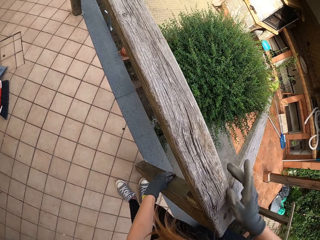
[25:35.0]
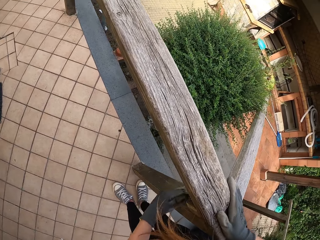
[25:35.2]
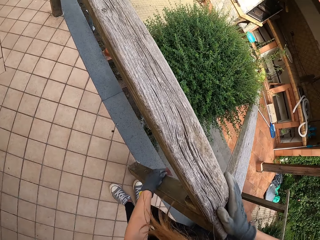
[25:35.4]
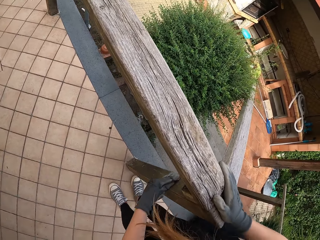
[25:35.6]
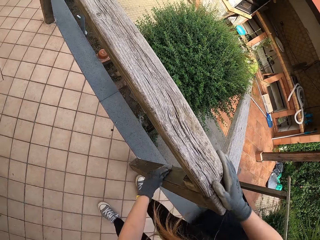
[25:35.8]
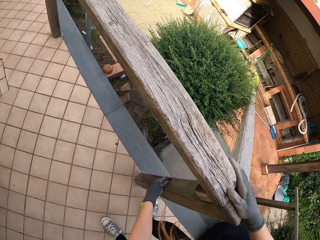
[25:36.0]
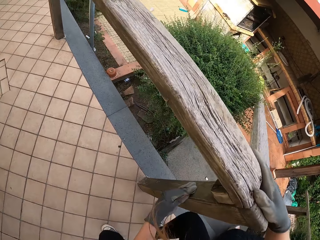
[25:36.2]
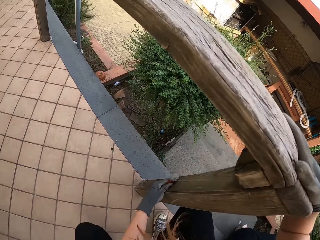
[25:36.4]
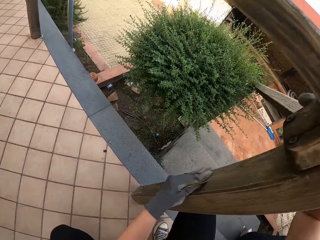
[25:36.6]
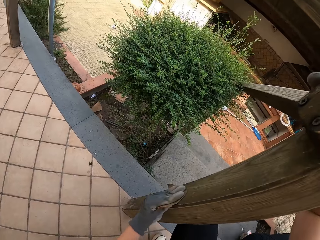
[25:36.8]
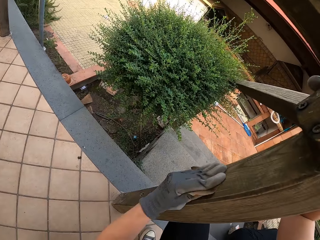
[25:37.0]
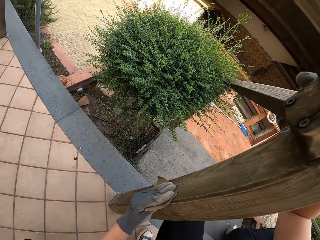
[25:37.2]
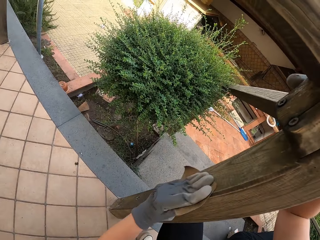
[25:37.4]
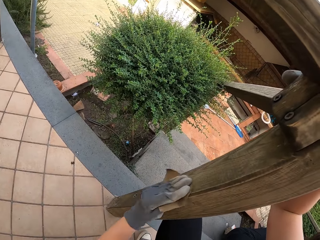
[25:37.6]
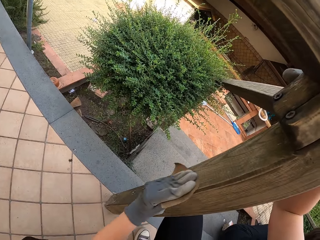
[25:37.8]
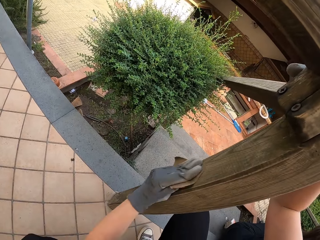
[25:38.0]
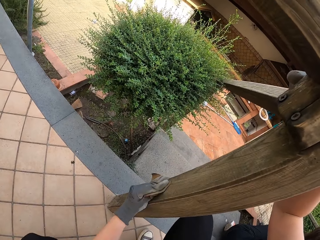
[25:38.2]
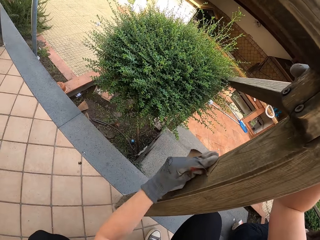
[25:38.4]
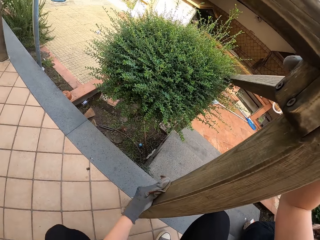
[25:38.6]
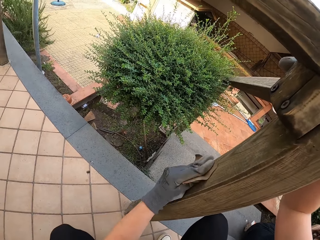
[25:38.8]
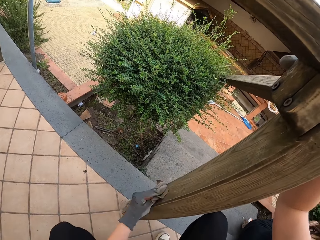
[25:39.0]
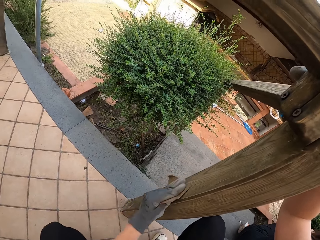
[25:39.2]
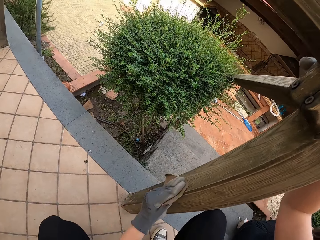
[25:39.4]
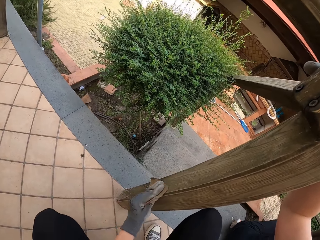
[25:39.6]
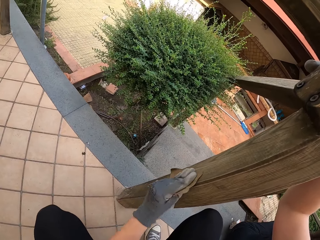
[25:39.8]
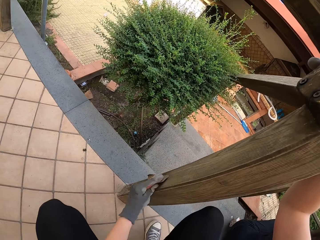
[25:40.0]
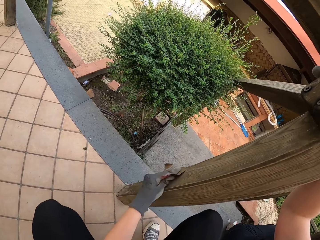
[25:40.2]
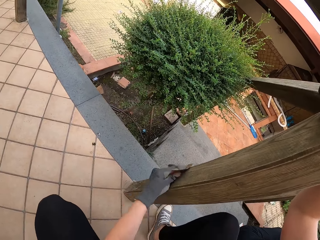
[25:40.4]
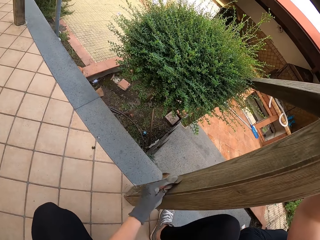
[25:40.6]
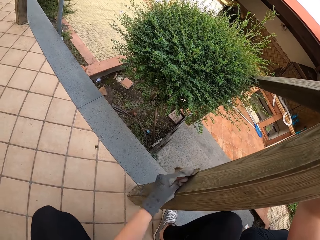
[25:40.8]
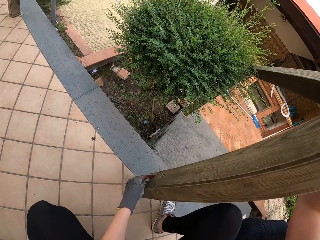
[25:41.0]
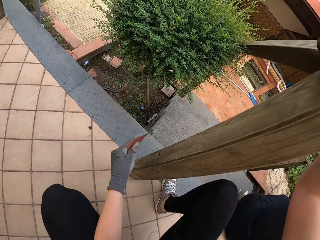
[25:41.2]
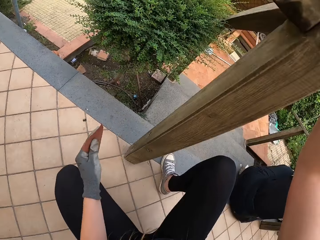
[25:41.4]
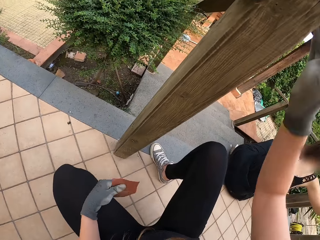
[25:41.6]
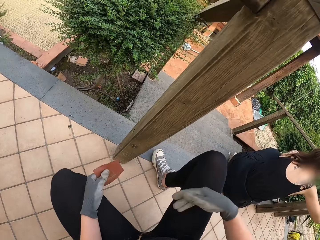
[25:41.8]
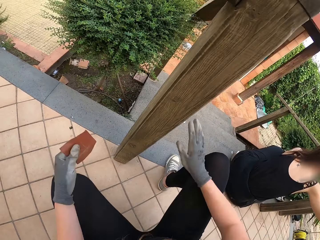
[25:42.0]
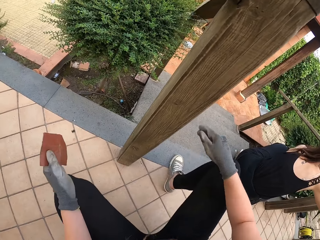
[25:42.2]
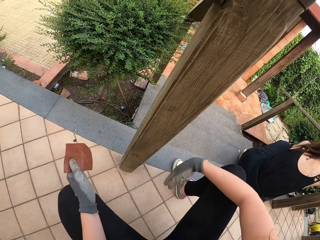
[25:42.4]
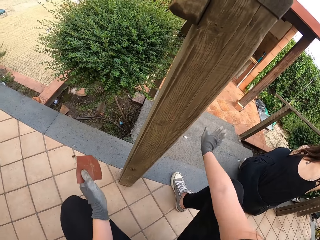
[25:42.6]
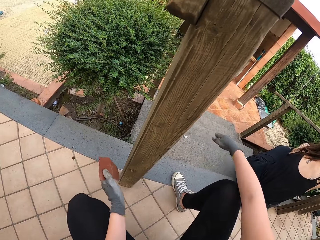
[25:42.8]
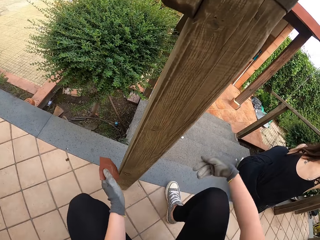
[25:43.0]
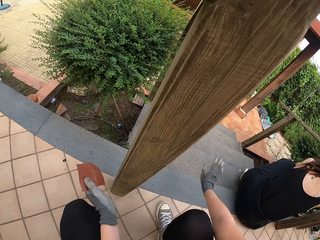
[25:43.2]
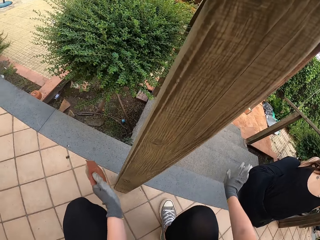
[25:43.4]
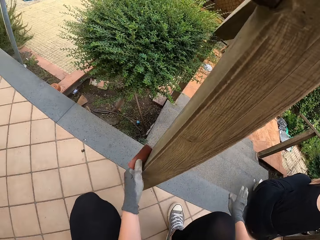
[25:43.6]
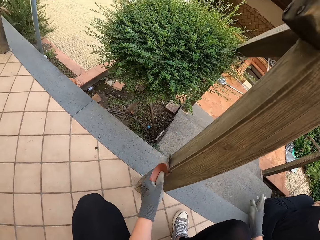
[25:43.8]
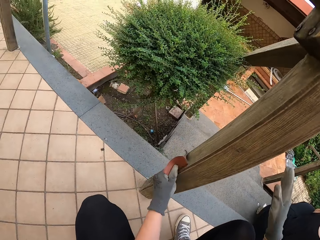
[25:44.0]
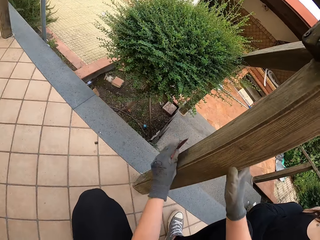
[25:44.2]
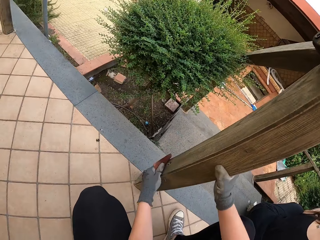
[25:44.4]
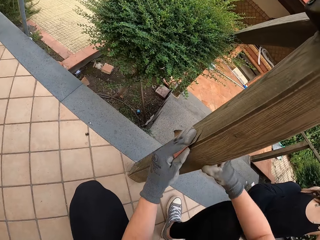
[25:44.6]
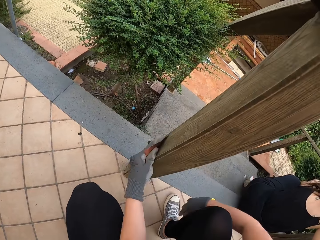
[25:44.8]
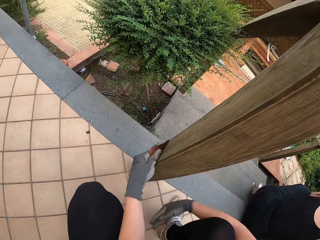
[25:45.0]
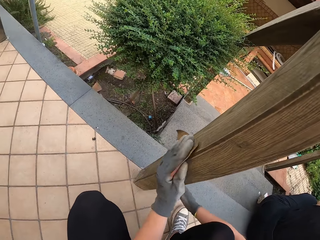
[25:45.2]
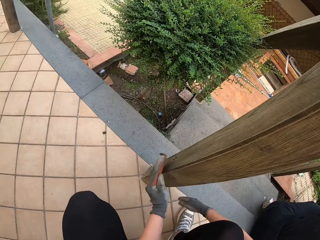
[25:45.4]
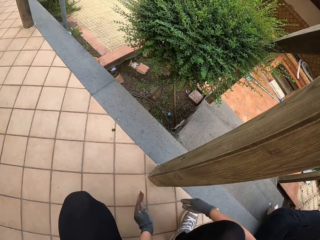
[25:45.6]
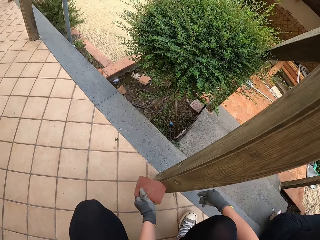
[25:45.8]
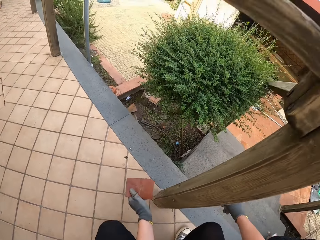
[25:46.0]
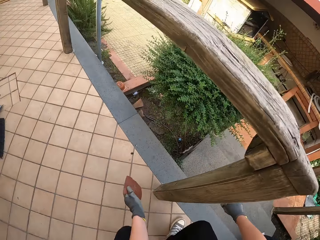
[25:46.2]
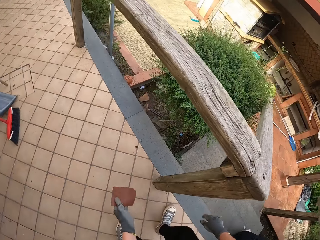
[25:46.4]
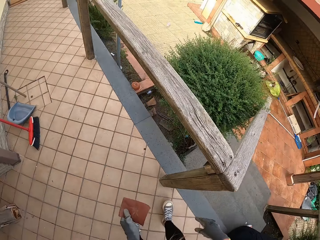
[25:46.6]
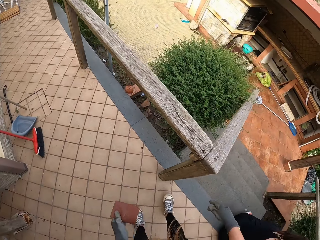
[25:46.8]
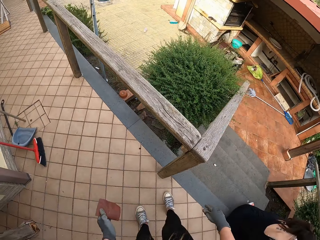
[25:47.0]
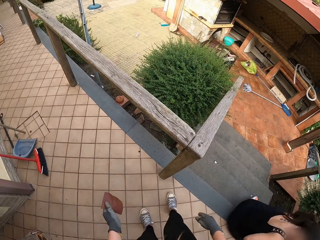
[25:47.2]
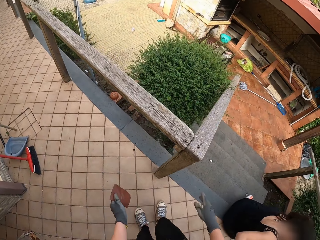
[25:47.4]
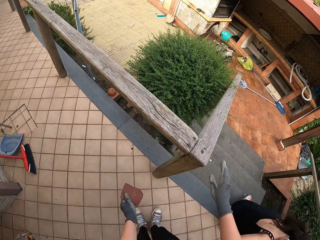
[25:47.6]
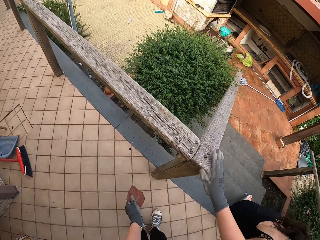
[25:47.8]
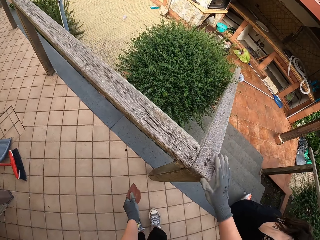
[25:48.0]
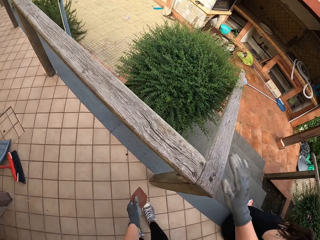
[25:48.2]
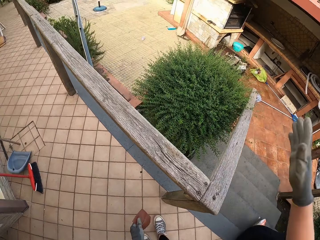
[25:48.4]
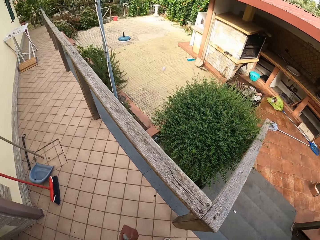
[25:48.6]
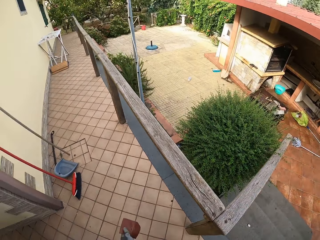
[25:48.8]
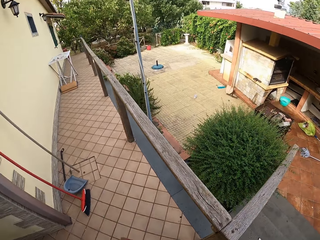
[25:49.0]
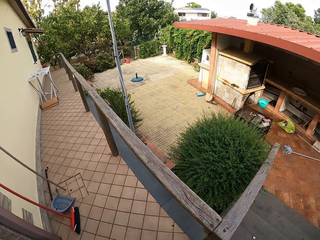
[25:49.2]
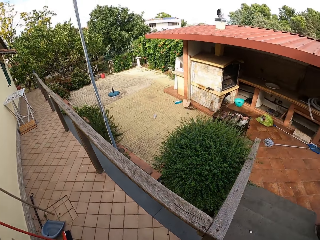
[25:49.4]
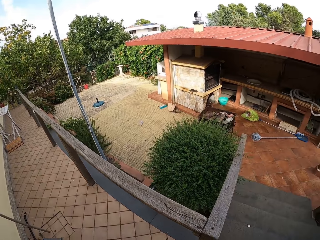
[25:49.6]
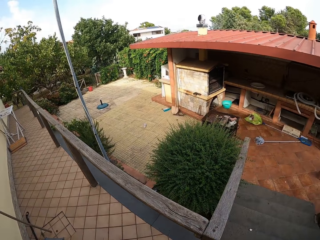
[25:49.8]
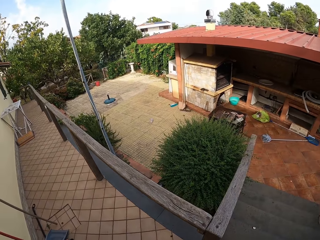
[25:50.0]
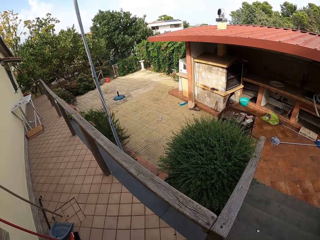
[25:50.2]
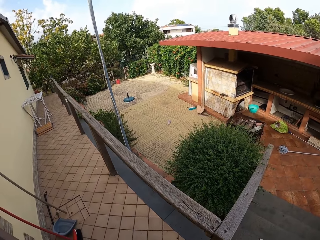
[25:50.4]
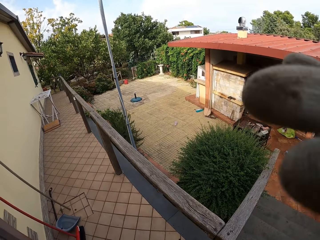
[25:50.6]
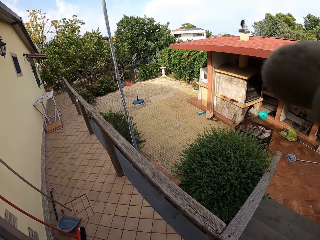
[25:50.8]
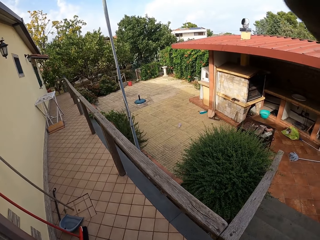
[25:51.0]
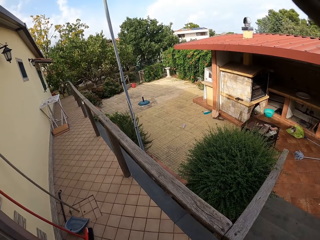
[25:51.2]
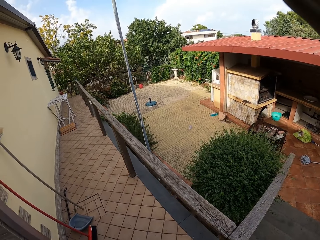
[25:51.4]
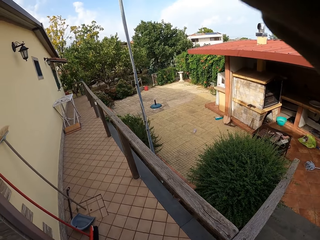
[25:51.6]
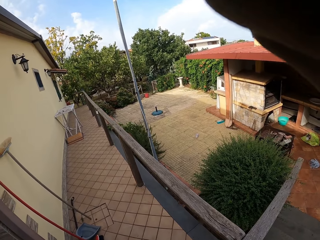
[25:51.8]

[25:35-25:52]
The camera wearer scrubs the staircase support wood with a sandpaper. He dialogues with a lady. He puts his hand on the wooden rail. He squats beside the wooden rail. He gestures with his hand. The lady scrubs the staircase support wood with the sandpaper. The camera wearer smoothens the wooden rail. He stands beside the wooden rail. He touches the wooden rail. He lifts his hand. He looks around the compound. He adjusts the camera.
